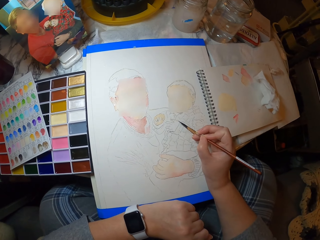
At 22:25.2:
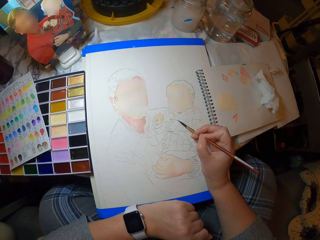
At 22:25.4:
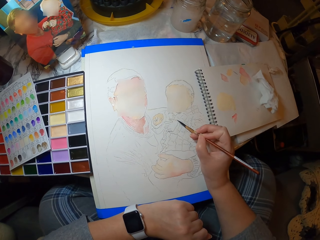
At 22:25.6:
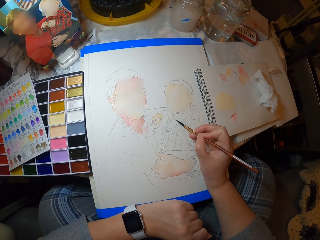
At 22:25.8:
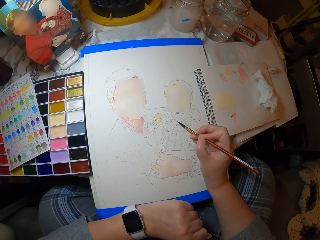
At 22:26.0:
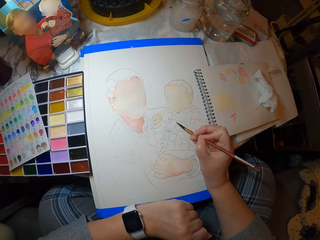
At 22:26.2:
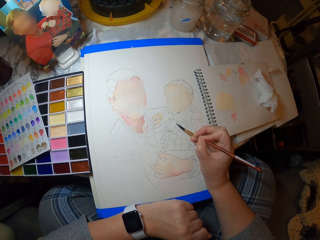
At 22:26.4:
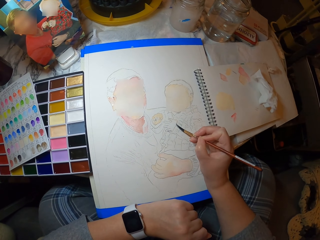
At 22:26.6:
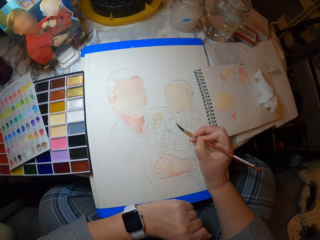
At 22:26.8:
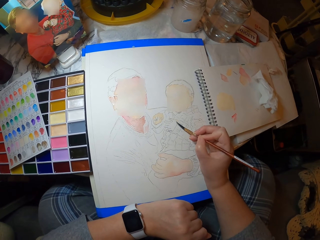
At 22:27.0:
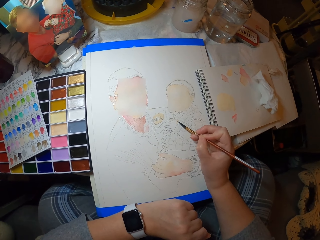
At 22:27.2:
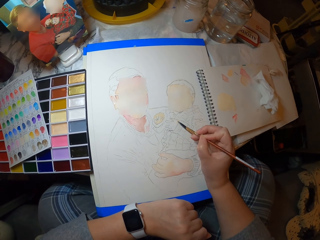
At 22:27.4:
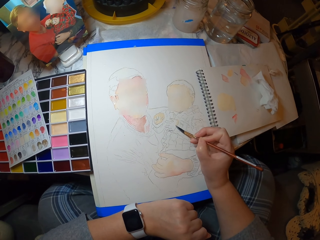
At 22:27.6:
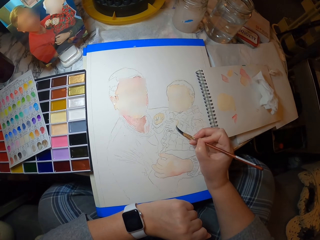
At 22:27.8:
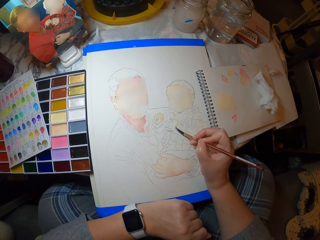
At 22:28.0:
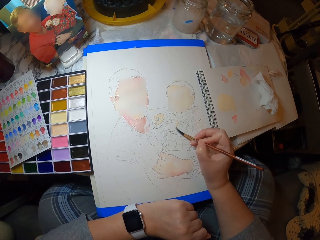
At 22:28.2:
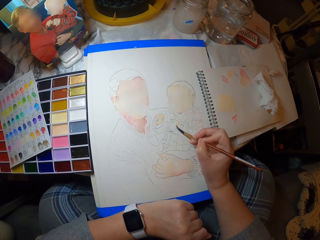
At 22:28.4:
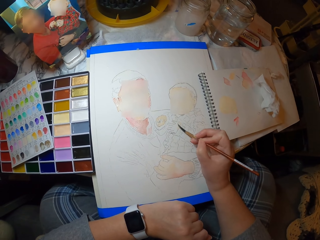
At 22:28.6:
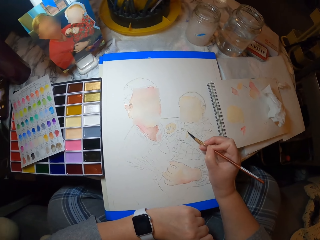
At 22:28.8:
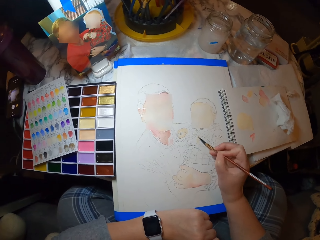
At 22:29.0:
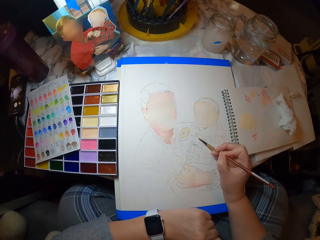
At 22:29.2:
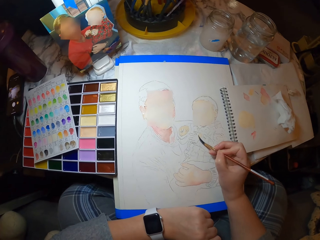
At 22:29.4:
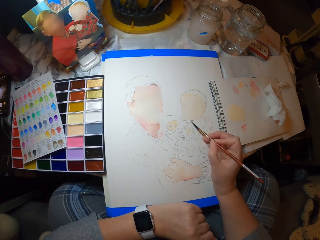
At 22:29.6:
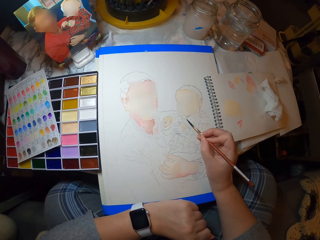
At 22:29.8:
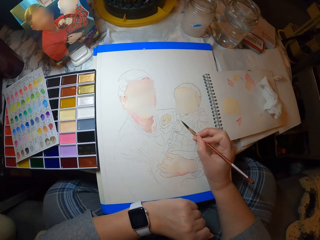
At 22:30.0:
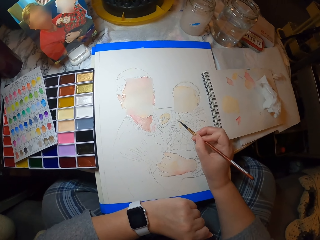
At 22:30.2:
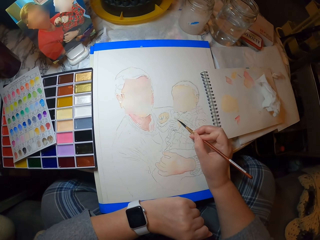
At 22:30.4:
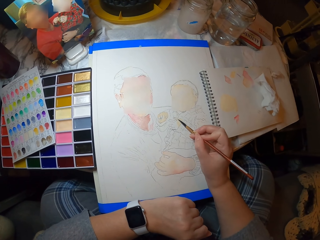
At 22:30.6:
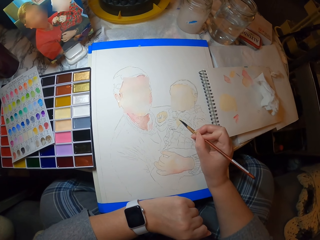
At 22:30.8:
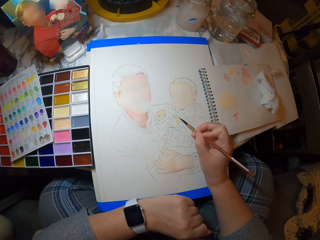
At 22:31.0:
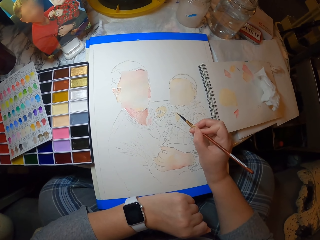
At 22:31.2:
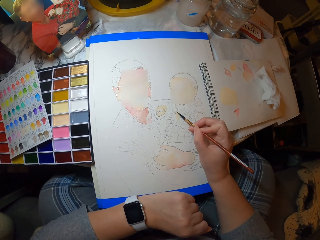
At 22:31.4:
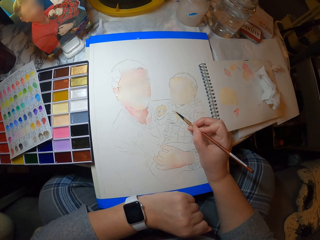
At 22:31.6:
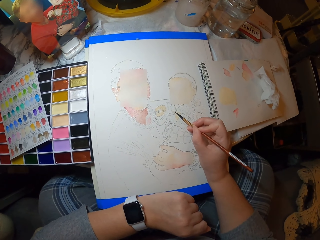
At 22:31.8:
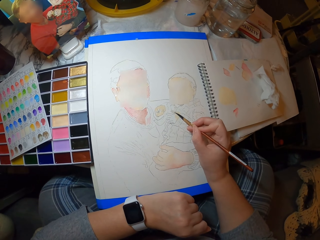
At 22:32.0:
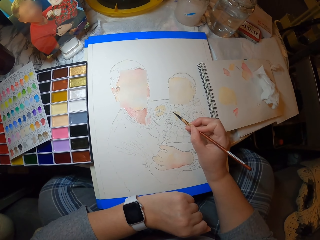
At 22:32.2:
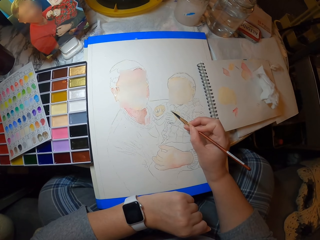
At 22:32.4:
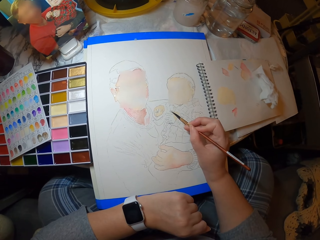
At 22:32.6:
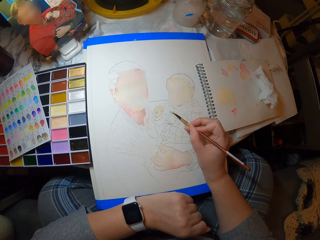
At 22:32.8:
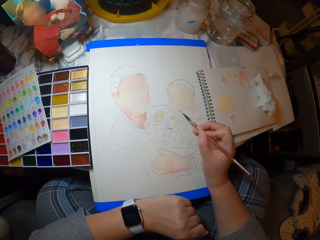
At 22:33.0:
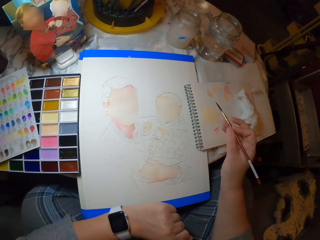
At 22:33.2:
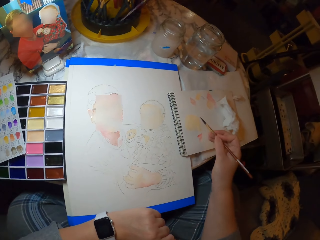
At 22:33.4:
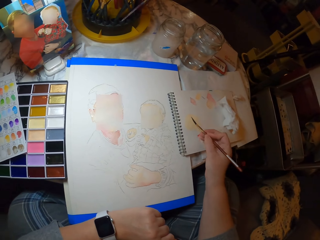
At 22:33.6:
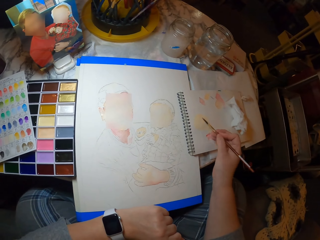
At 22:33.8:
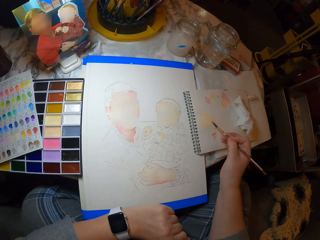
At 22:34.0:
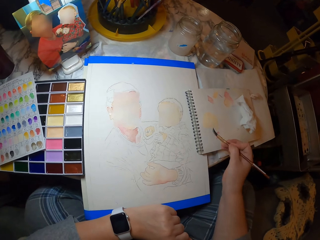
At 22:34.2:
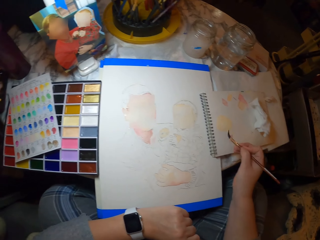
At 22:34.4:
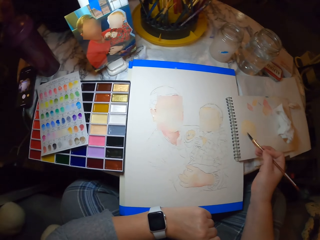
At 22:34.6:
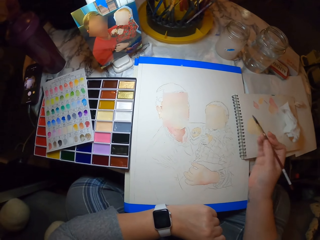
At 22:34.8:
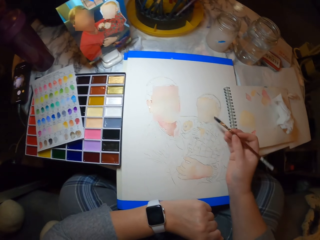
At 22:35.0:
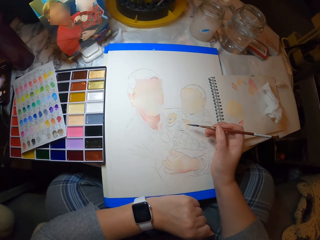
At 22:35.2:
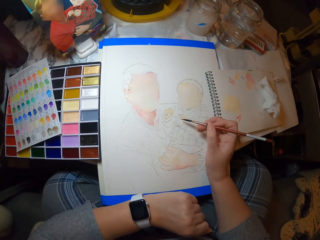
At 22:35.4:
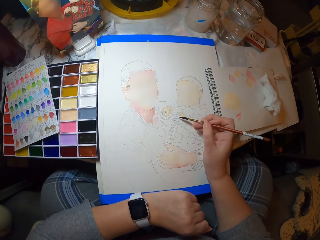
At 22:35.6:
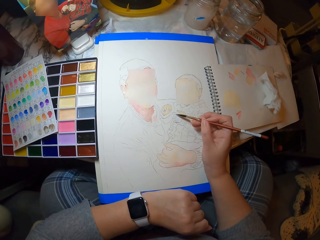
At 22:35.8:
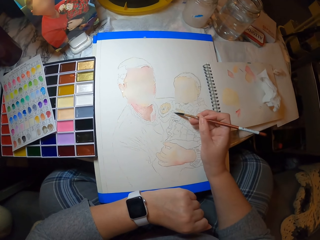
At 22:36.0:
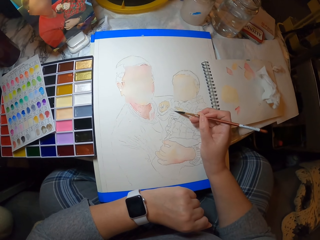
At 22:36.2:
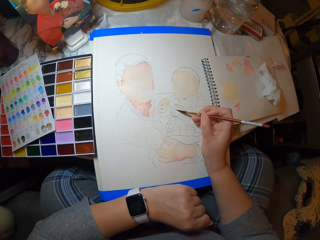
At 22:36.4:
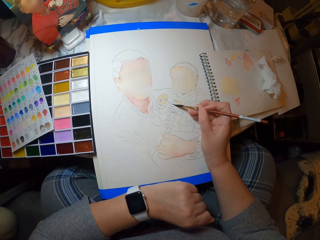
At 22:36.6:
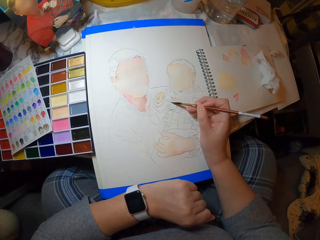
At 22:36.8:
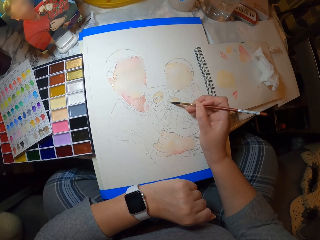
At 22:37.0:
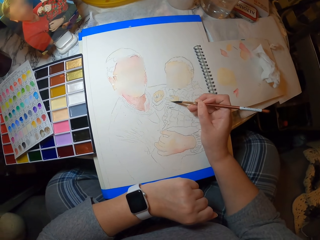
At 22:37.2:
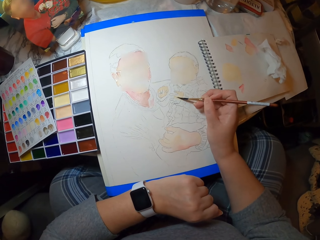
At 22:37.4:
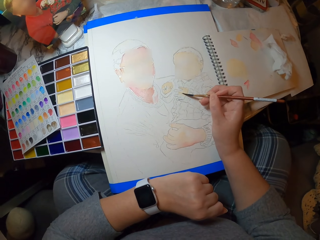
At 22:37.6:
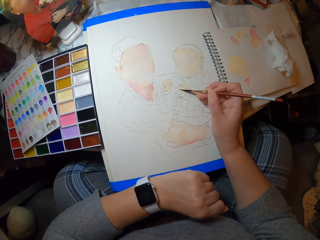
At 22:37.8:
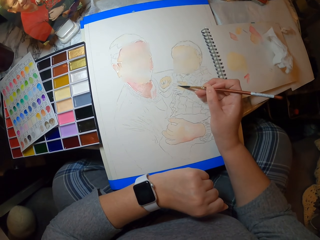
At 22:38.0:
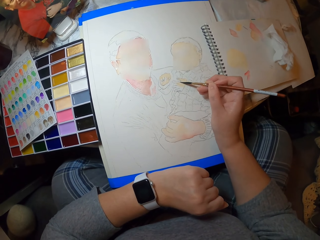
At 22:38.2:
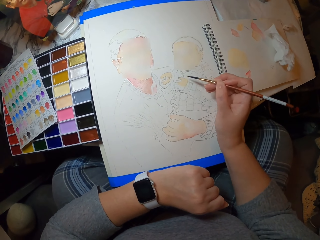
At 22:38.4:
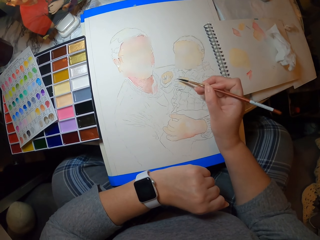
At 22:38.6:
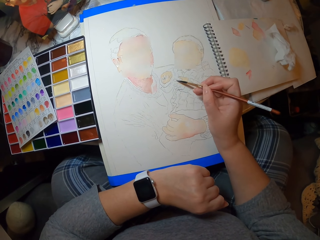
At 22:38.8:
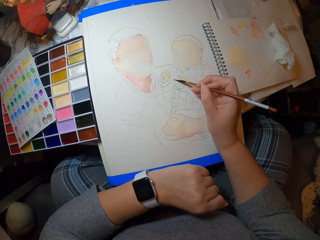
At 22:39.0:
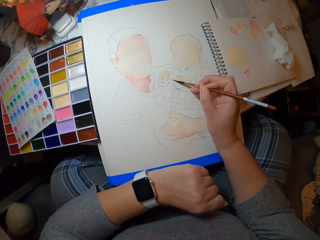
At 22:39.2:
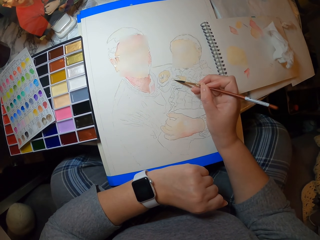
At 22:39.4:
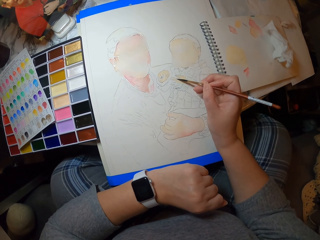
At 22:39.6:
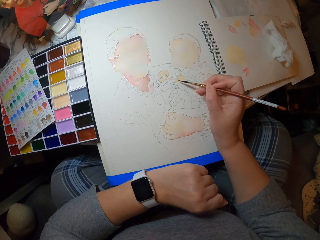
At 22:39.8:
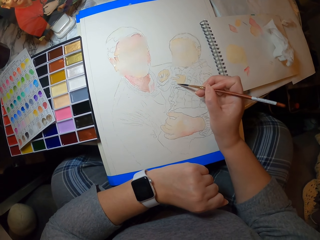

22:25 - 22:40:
The camera wearer touches the paint on the book with the brush. They paint the picture on the paper with the paint brush.

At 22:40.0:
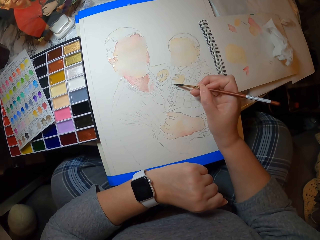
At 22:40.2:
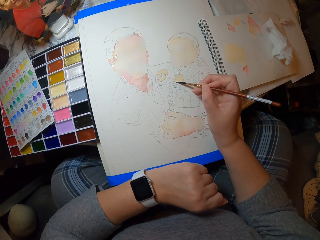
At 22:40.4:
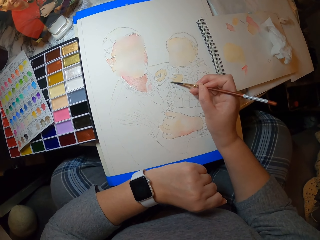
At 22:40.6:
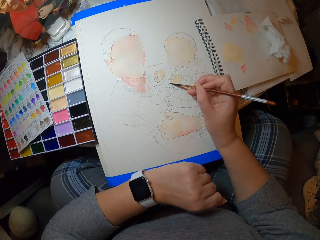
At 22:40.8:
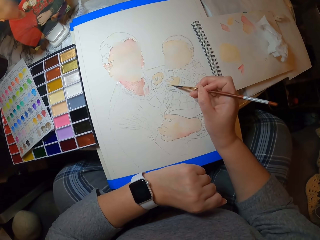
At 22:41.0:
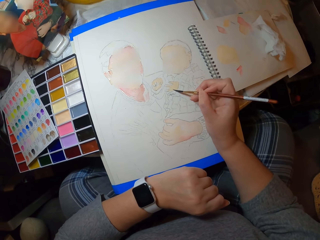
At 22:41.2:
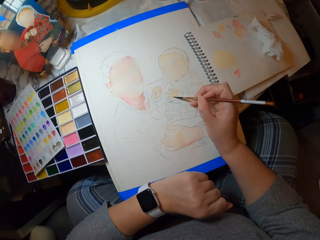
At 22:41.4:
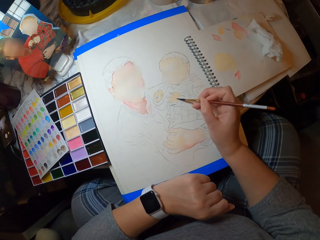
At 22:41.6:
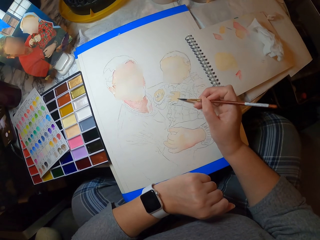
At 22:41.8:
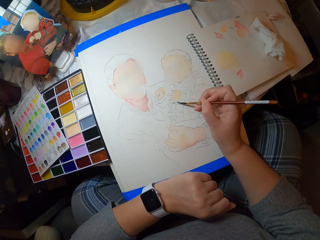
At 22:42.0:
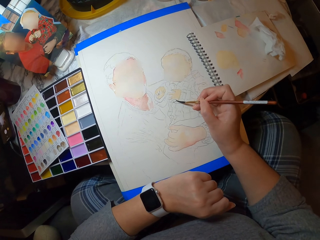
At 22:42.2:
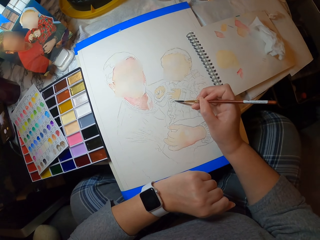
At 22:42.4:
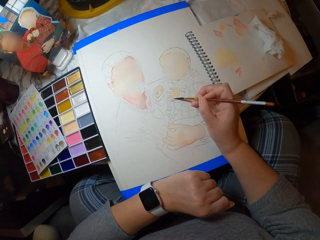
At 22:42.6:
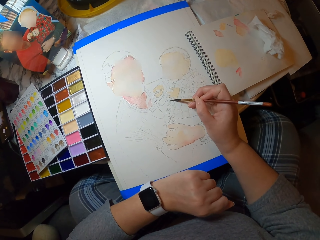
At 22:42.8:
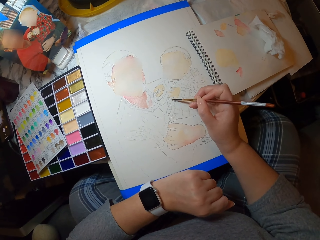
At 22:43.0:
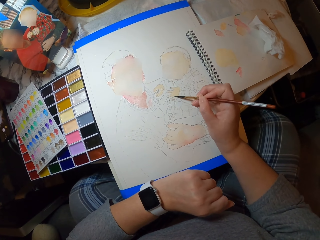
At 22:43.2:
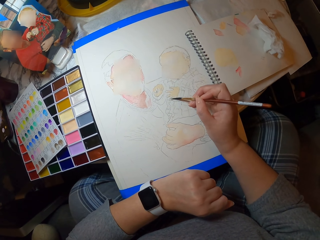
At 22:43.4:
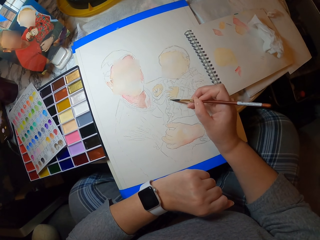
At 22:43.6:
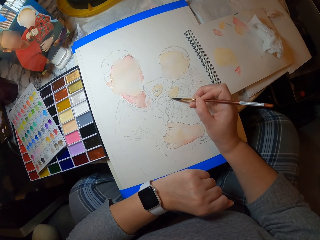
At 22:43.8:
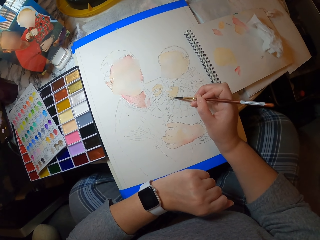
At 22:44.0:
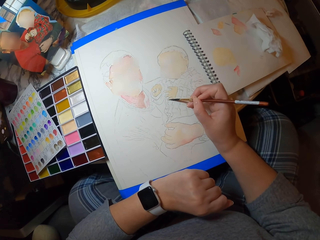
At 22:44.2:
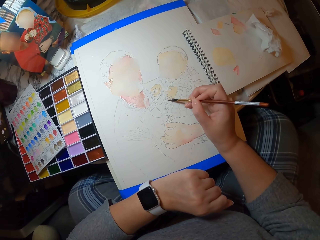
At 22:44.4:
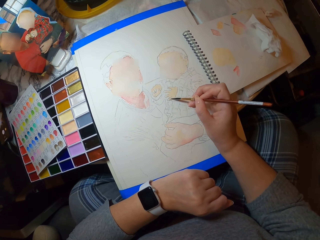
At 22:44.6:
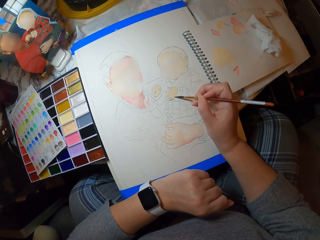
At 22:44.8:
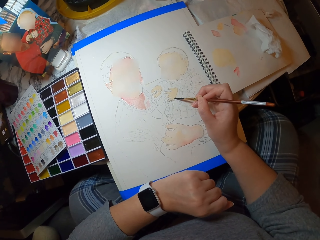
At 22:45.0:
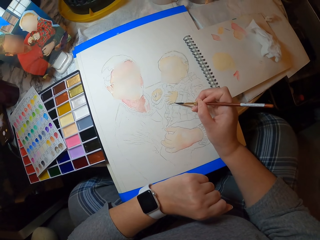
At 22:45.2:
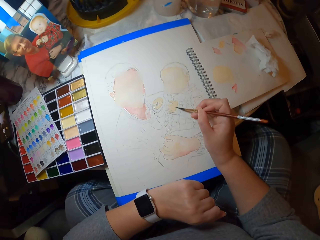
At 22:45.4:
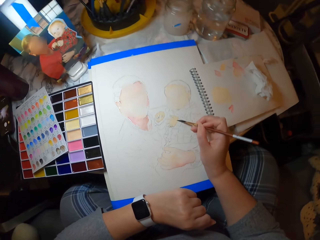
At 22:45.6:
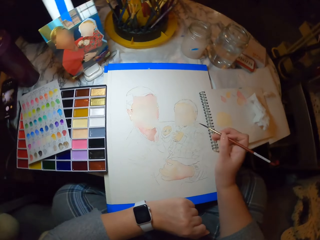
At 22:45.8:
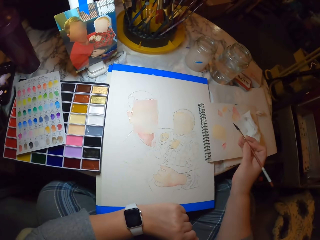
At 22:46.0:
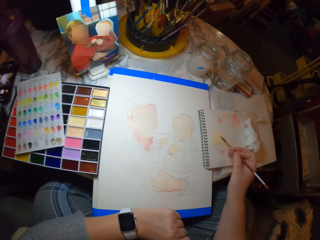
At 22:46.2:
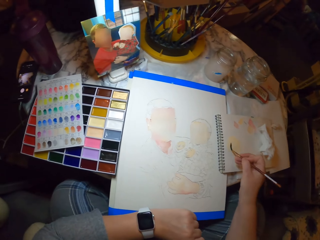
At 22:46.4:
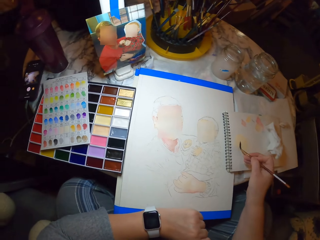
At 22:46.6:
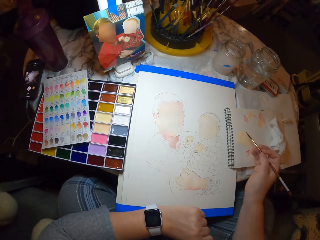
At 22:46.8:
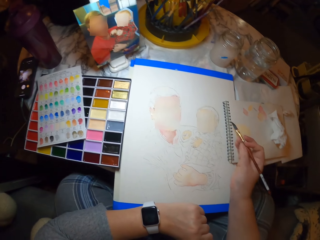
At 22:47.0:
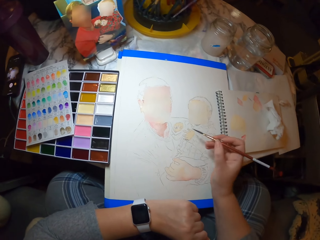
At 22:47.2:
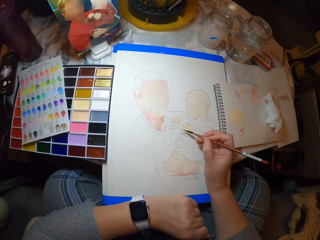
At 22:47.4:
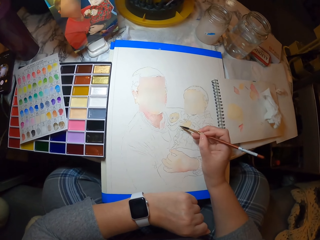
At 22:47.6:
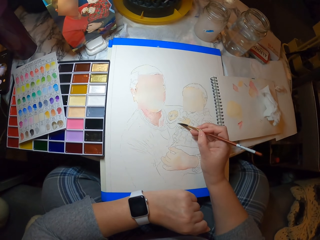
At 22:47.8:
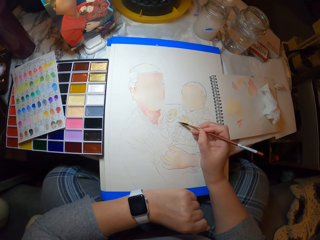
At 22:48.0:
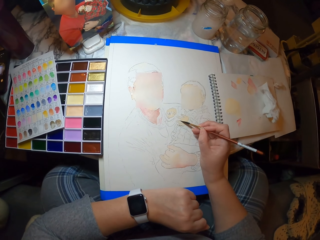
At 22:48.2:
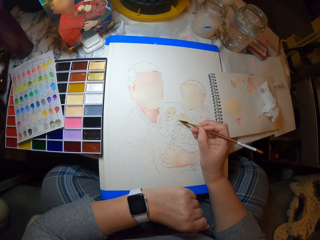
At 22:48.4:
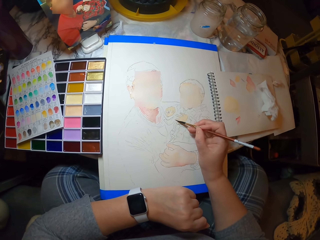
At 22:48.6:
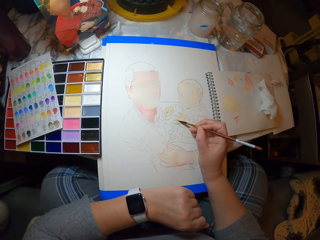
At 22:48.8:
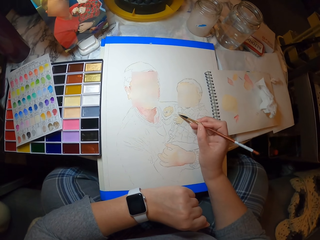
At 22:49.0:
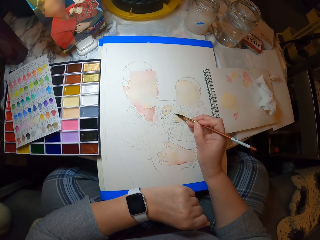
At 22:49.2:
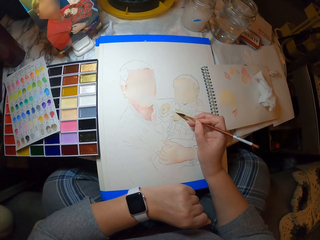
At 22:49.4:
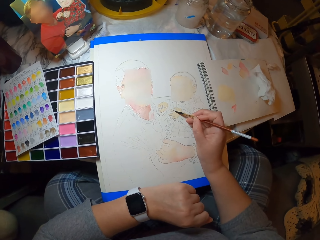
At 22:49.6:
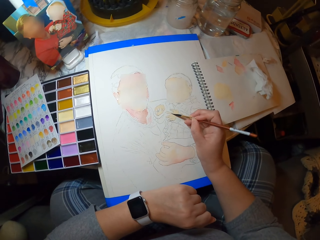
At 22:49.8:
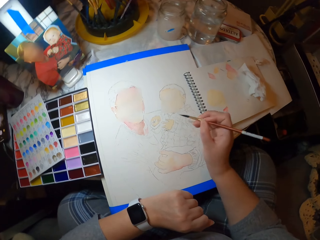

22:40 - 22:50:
The camera wearer touches the paint on the paper with the paint brush. They paint the picture on the paper with the paint brush.
